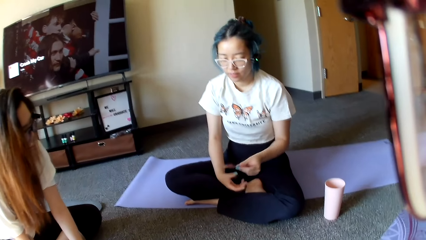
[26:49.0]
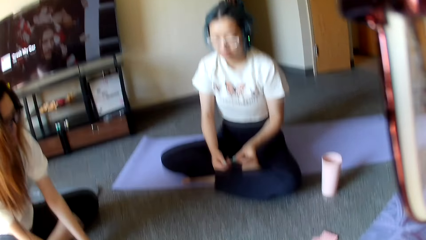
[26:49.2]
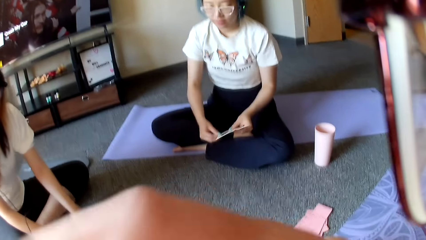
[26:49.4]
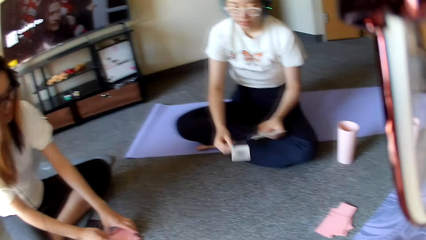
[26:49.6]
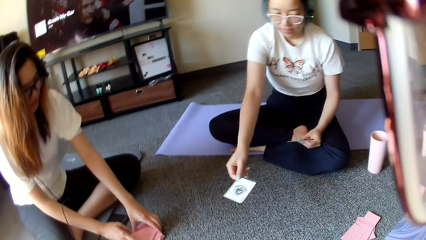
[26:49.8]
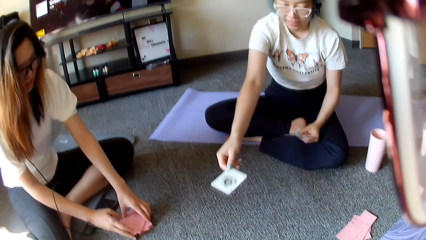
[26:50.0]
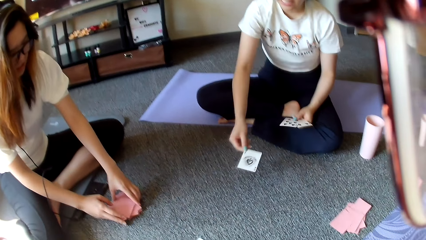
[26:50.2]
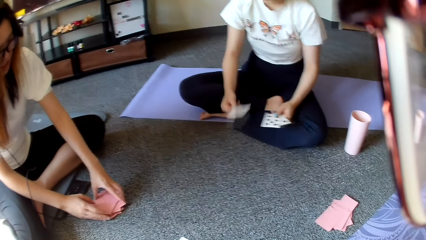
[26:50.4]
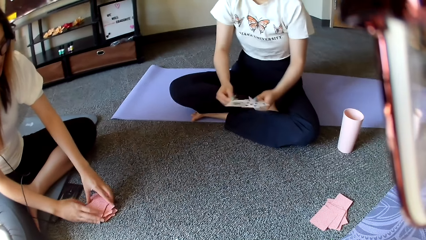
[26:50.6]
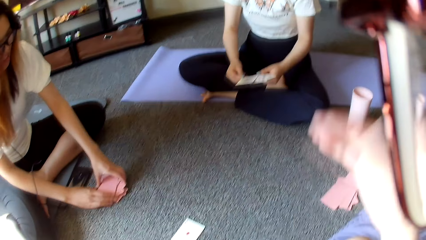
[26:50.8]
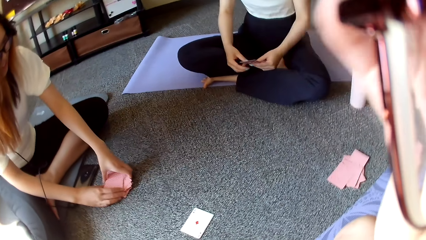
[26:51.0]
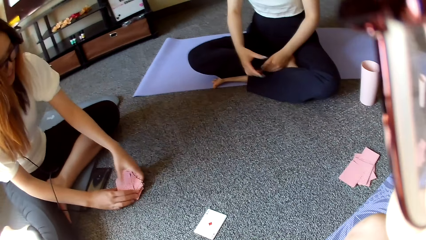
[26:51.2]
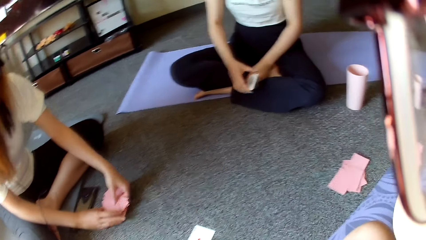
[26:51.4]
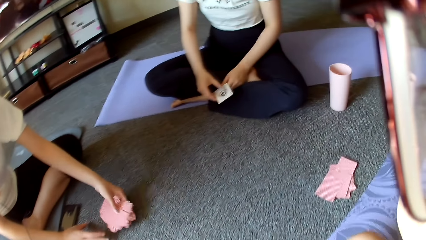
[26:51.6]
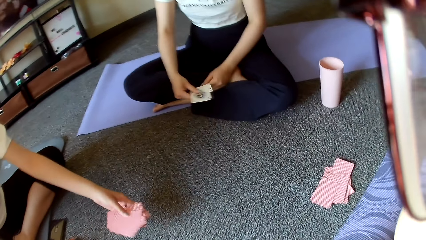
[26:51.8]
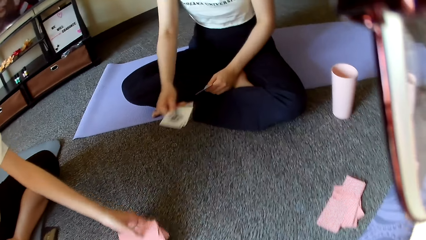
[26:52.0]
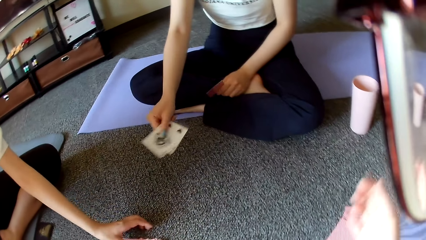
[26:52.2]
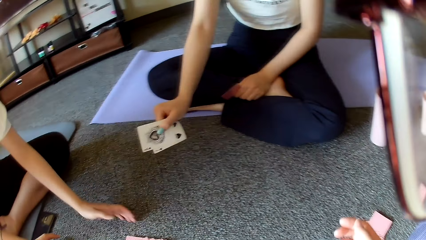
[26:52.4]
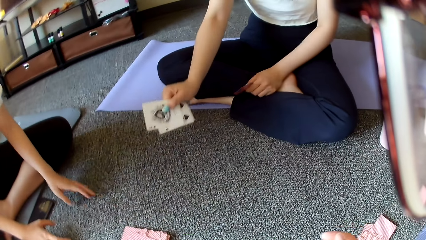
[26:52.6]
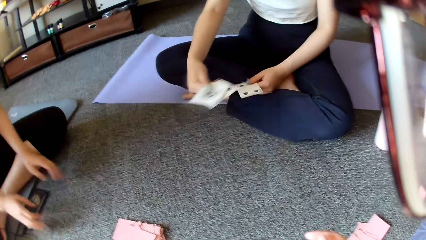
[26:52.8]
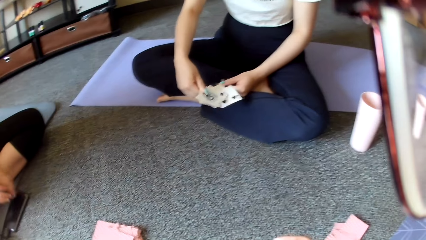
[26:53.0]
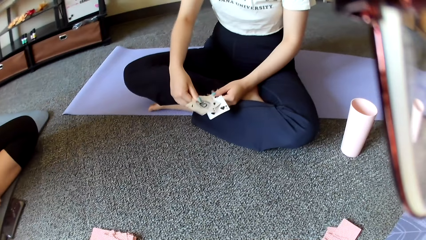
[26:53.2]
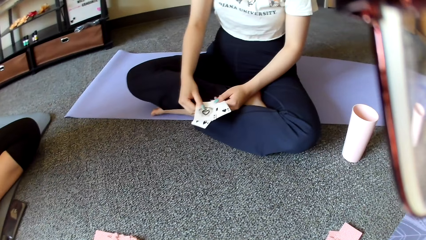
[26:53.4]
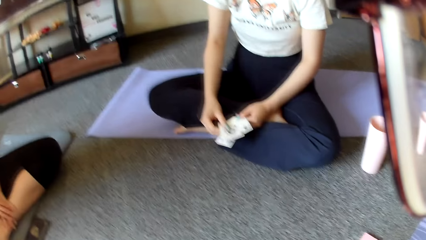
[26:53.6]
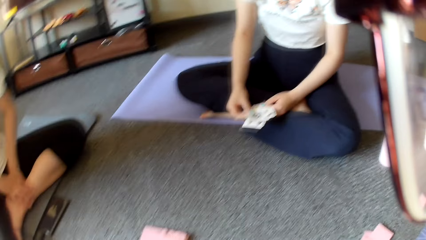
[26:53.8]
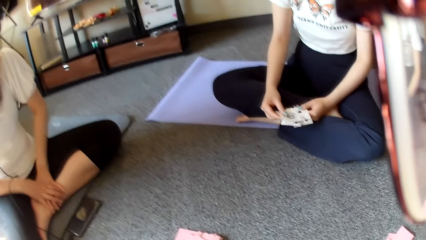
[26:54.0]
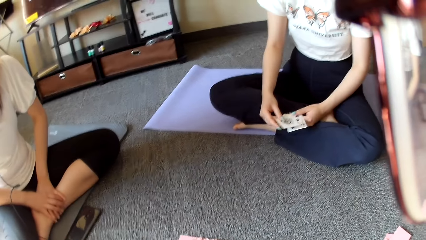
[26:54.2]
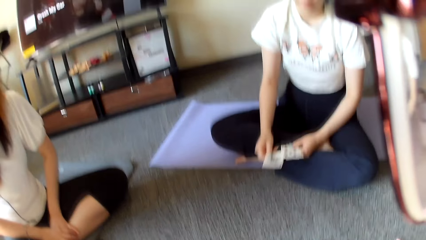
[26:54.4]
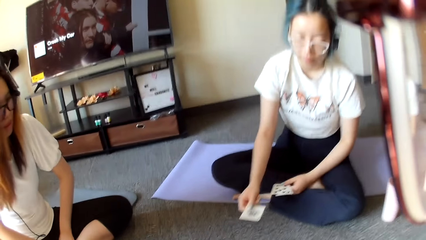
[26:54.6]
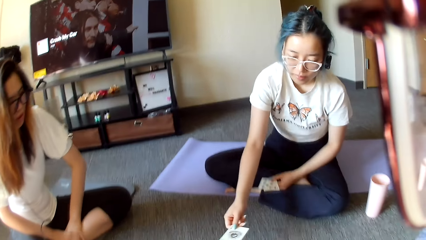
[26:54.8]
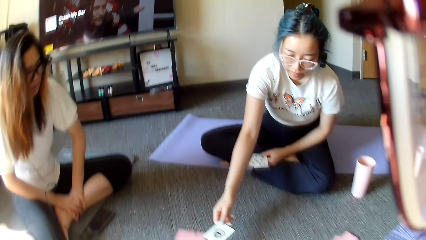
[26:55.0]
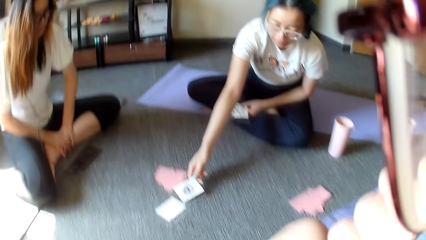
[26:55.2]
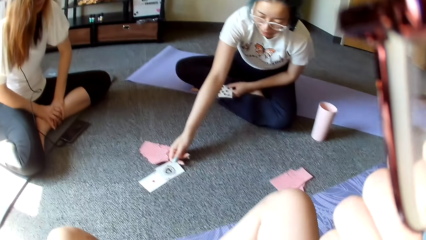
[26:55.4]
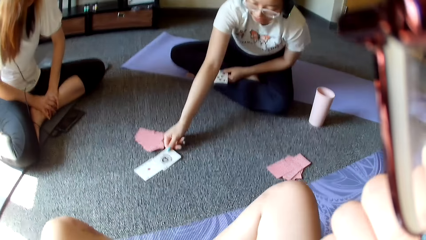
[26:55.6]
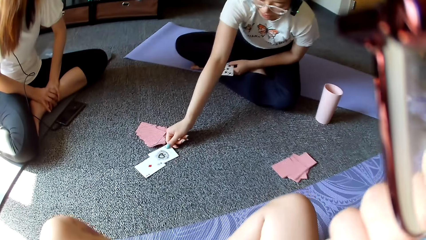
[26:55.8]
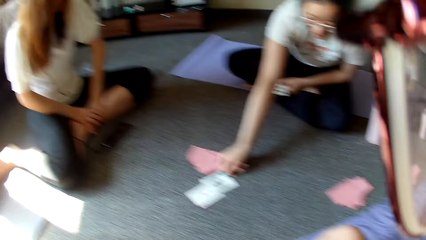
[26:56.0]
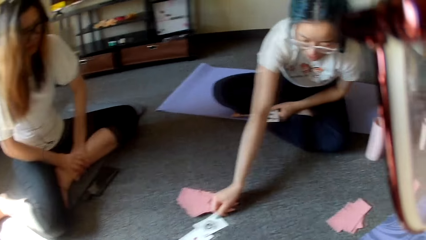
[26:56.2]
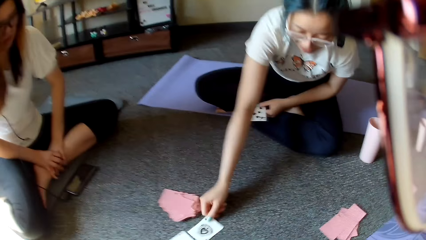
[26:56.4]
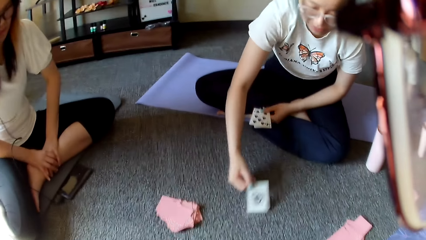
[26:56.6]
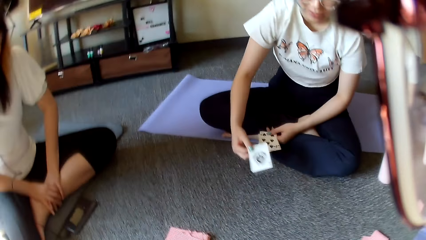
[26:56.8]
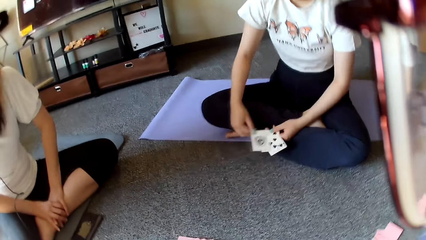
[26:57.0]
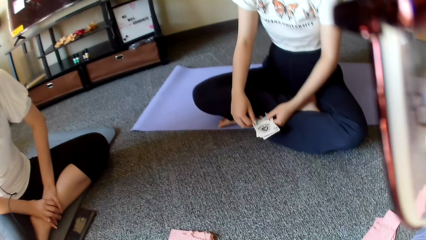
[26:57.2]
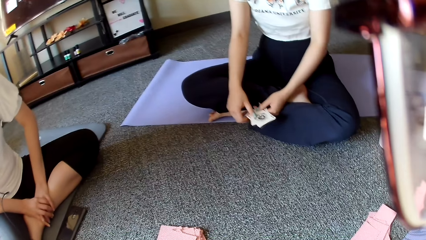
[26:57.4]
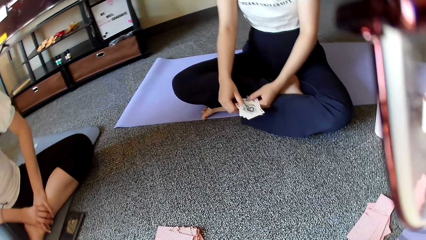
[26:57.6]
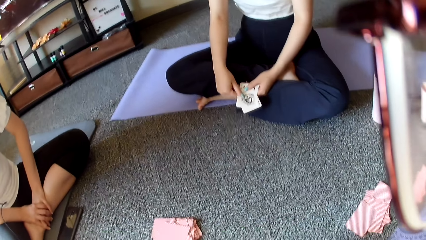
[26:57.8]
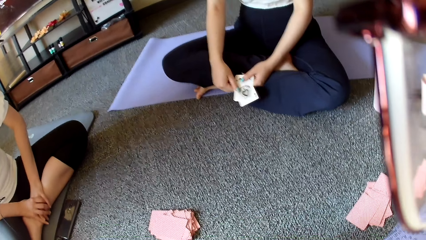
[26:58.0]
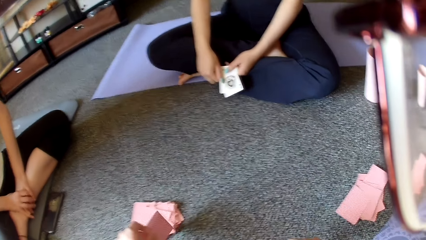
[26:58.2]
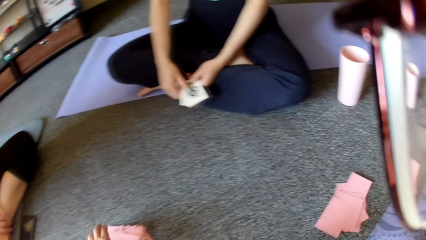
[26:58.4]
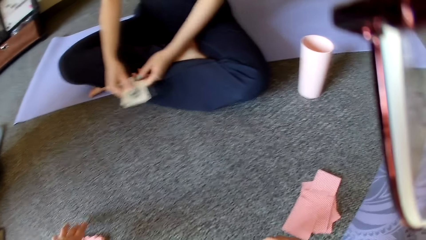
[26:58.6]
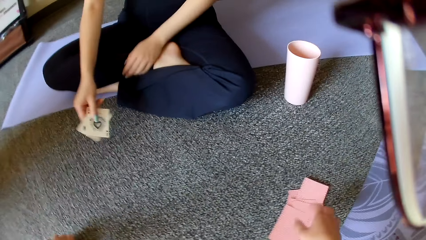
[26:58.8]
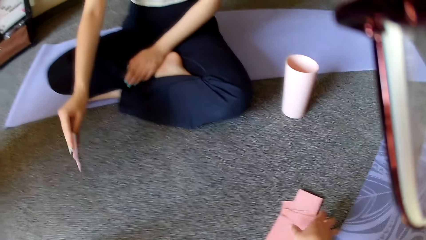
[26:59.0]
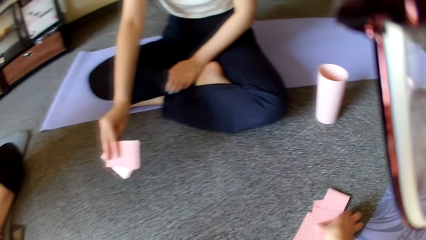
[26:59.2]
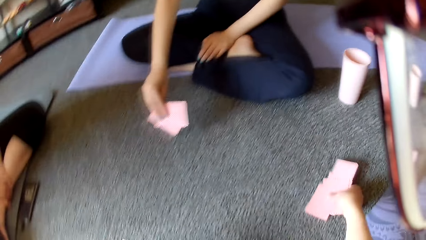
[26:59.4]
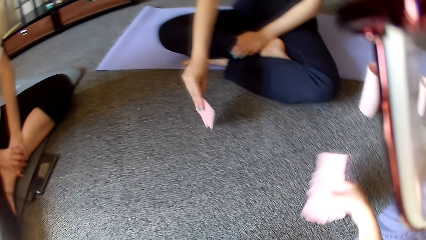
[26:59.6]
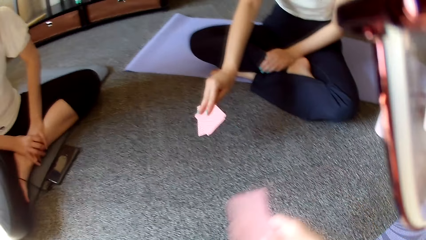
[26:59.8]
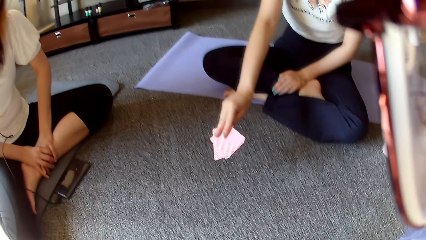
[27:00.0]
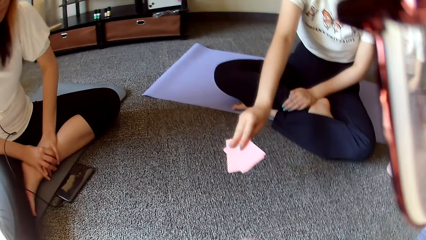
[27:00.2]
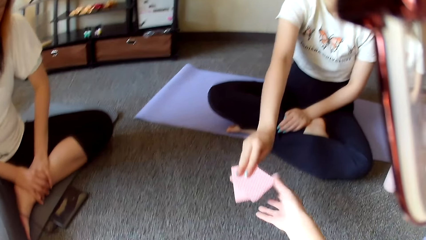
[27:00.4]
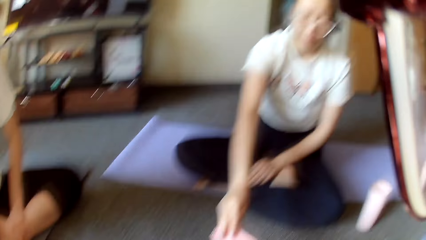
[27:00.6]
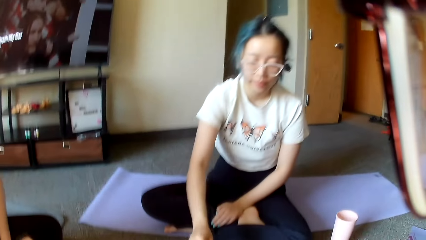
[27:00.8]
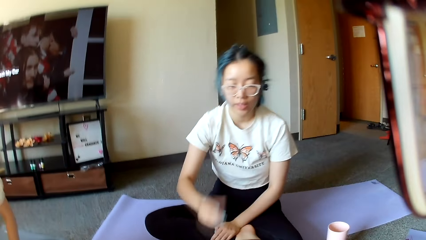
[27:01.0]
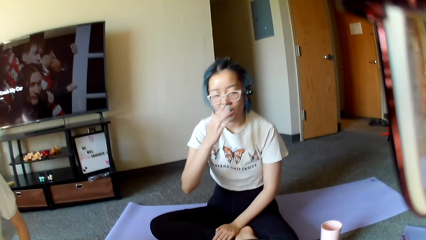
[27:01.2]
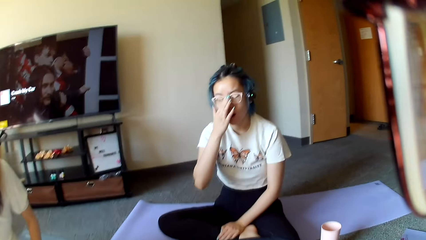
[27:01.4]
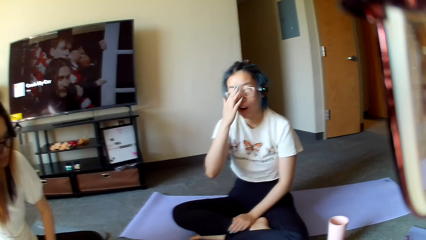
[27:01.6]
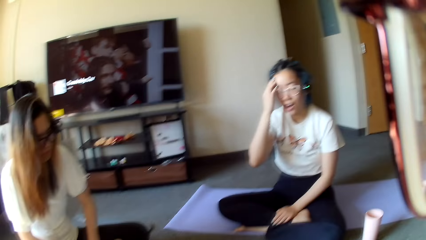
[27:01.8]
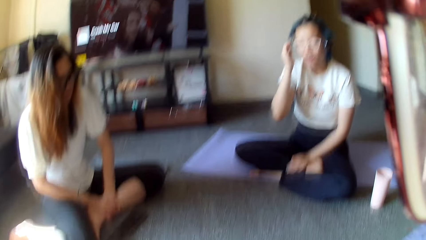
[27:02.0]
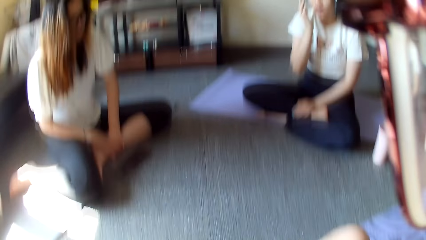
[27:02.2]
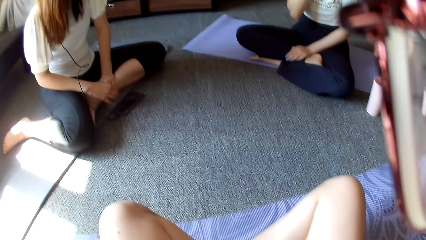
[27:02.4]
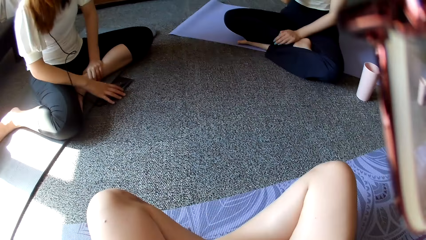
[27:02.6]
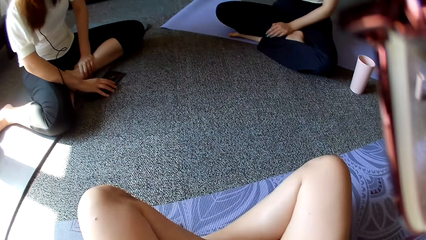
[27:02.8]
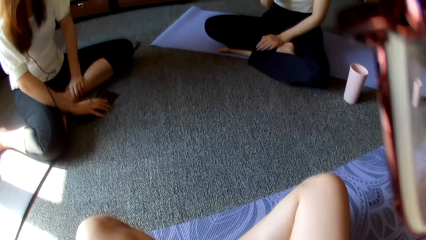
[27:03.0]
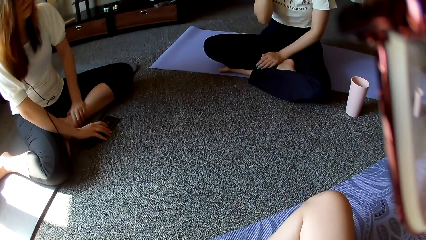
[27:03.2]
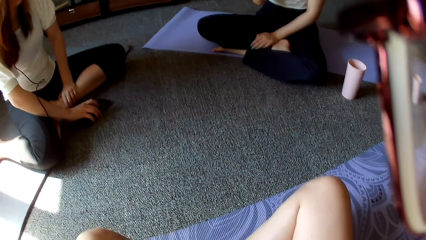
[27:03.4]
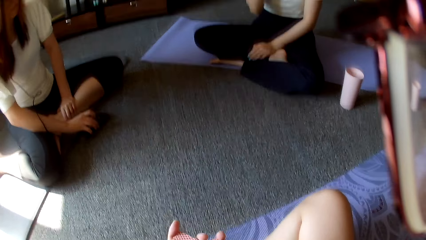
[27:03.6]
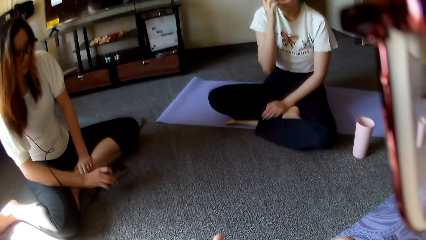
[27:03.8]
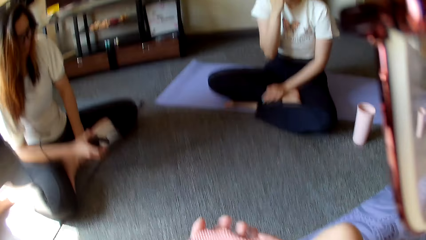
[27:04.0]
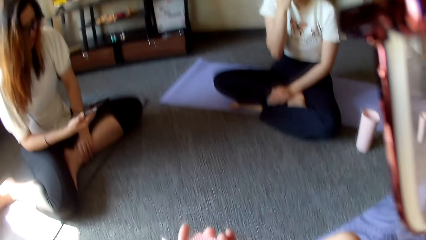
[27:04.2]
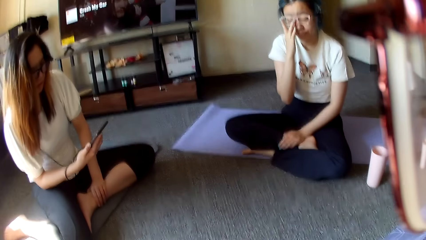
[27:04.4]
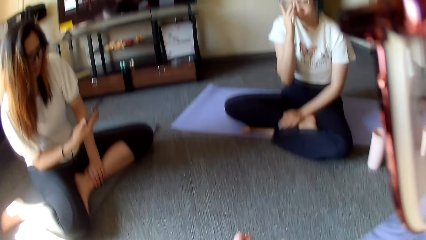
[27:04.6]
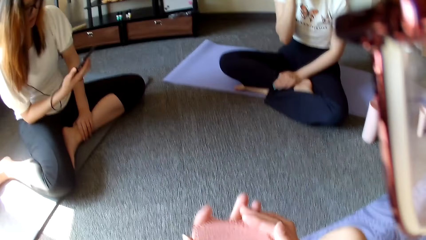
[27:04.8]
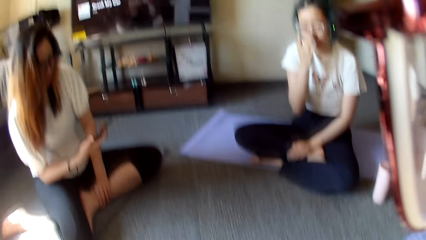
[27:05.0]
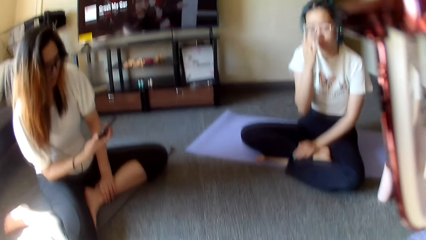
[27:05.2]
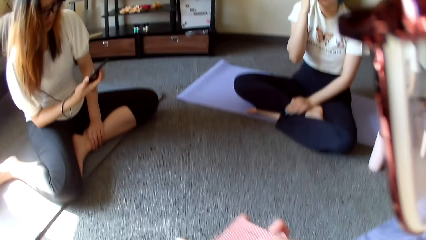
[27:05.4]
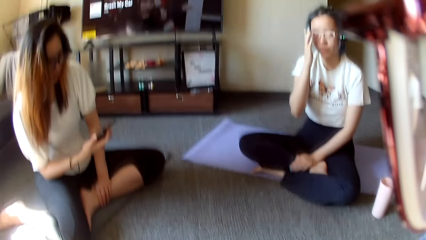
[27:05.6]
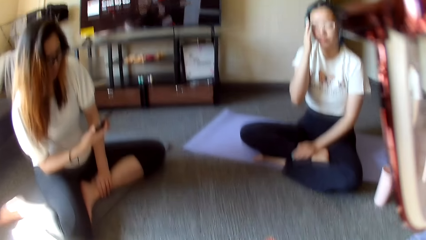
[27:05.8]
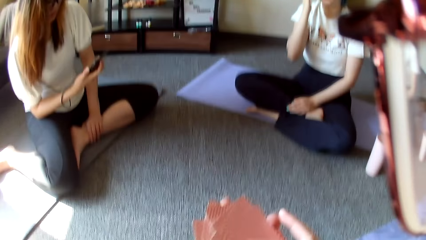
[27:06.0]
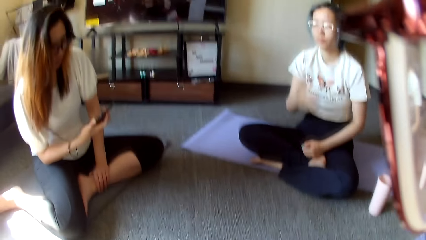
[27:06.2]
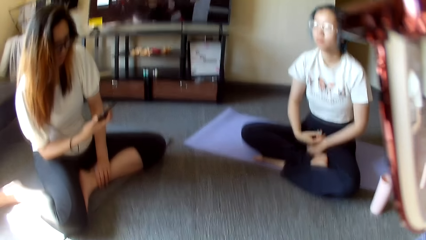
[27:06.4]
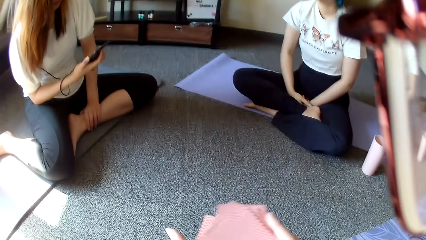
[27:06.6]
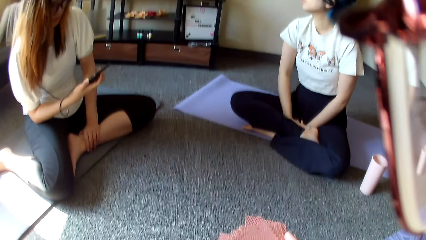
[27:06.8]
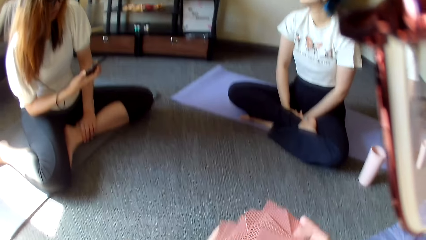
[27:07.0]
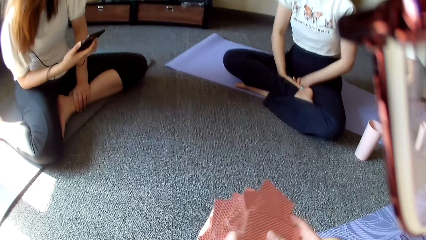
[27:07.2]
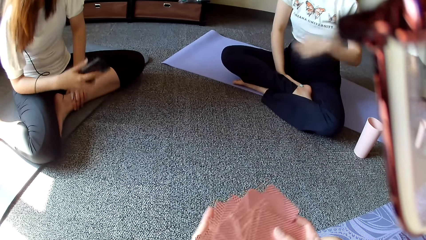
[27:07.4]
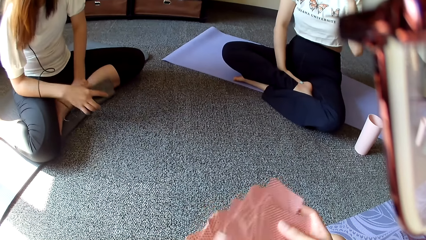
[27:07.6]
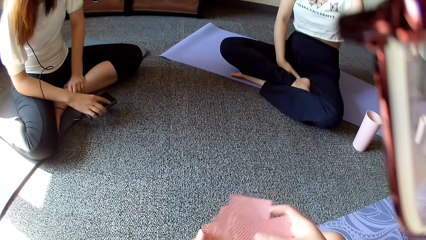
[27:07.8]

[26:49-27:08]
A person shows a card. Another person puts the card down. A third person puts the card down. The first person gives the camera wearer cards. The first person adjusts the eye glasses. The camera wearer arranges the cards. The second person looks at the phone.
